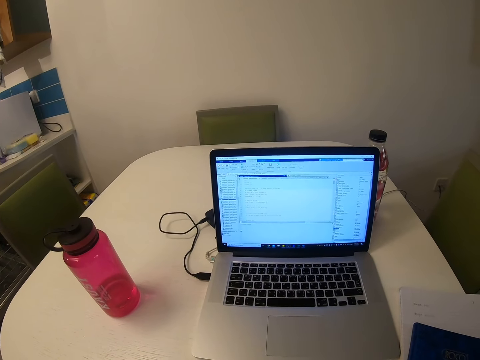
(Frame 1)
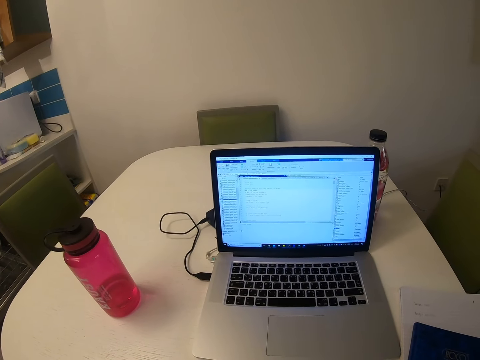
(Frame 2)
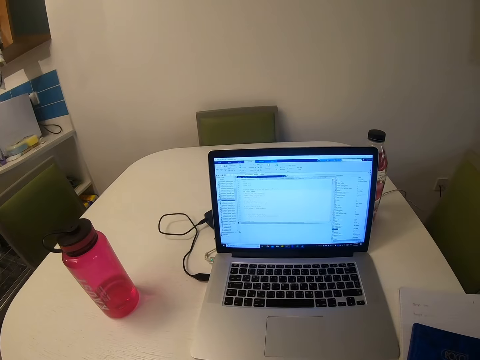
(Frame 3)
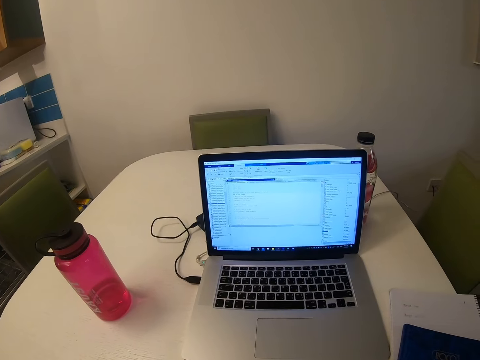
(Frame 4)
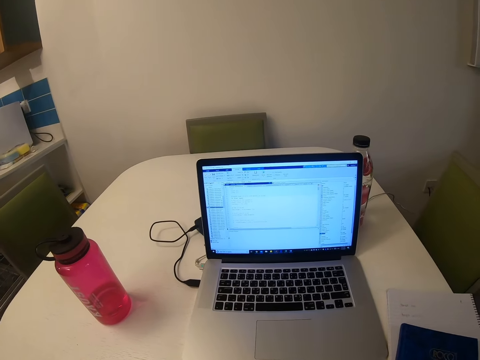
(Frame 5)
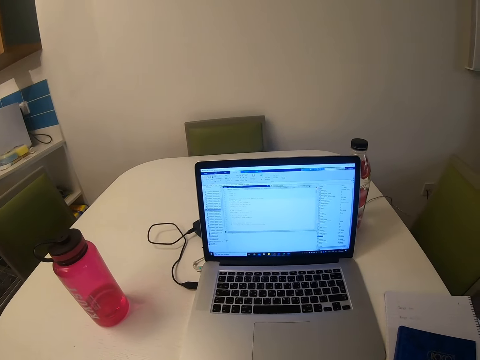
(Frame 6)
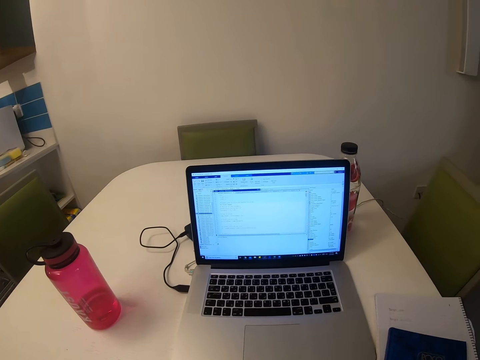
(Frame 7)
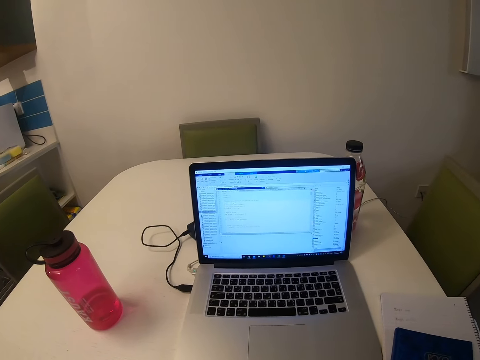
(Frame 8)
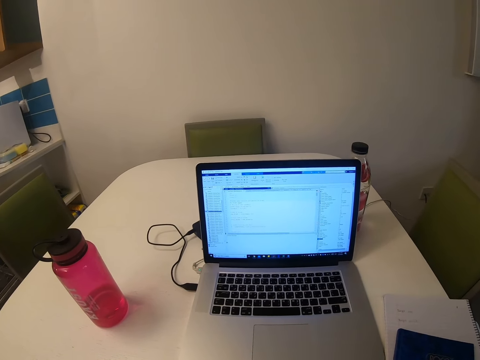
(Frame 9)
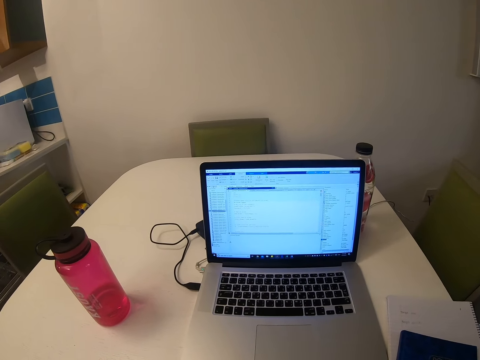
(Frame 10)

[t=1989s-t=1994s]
The camera wearer looks at the laptop.

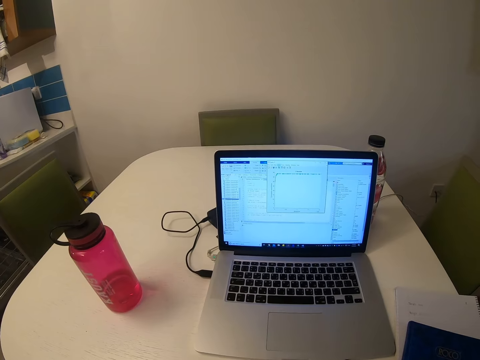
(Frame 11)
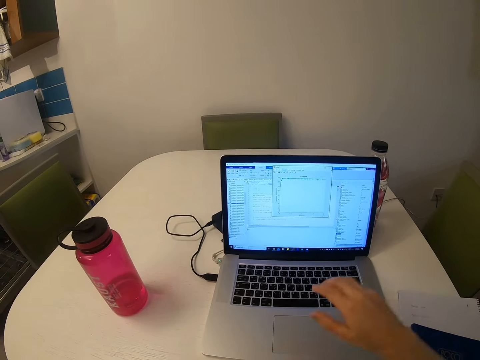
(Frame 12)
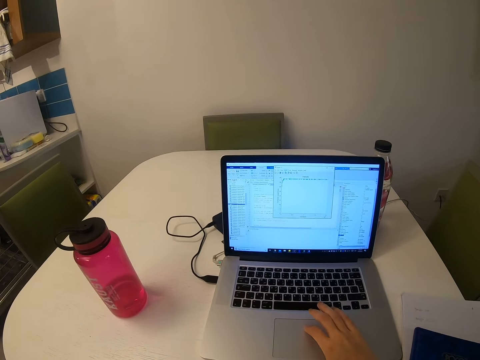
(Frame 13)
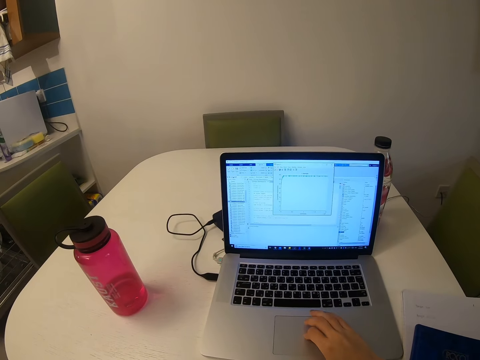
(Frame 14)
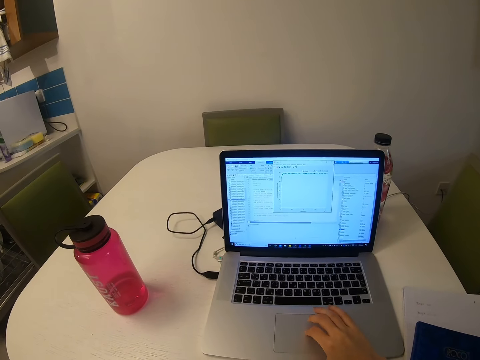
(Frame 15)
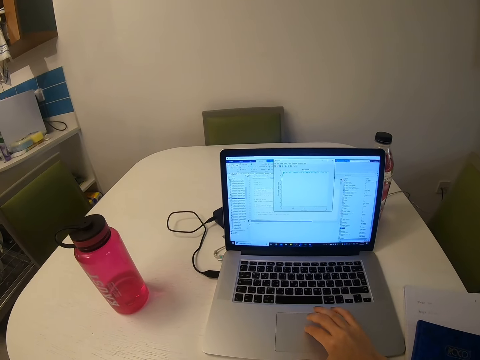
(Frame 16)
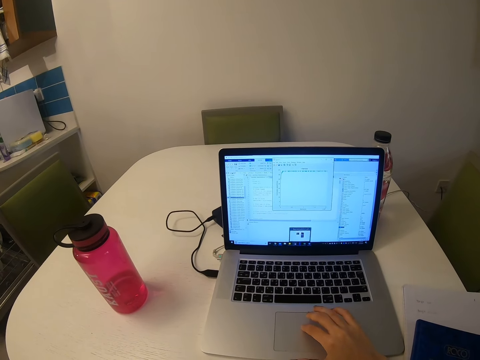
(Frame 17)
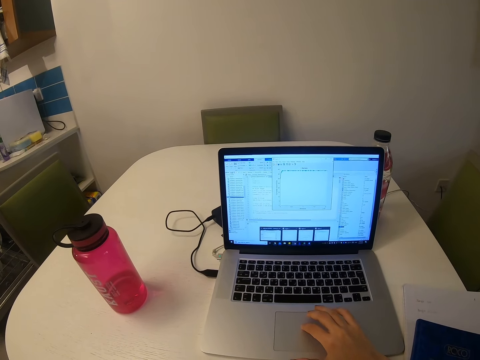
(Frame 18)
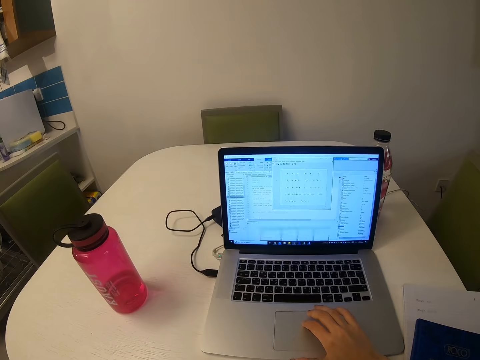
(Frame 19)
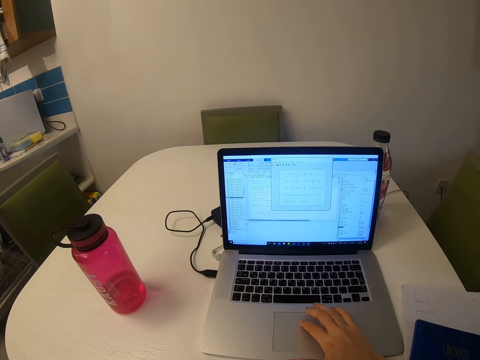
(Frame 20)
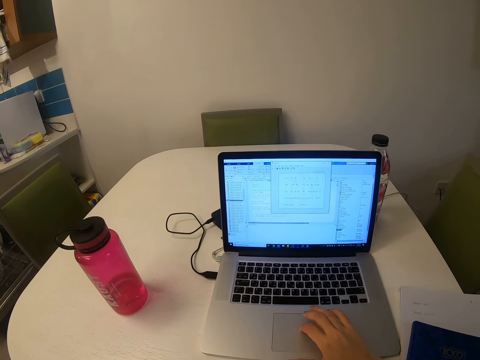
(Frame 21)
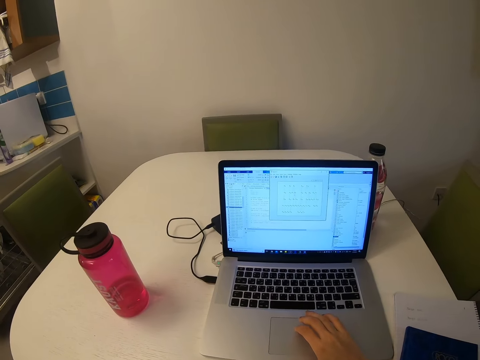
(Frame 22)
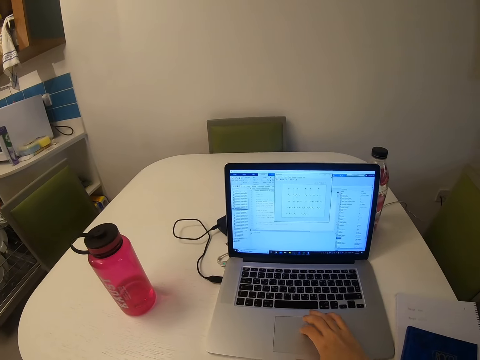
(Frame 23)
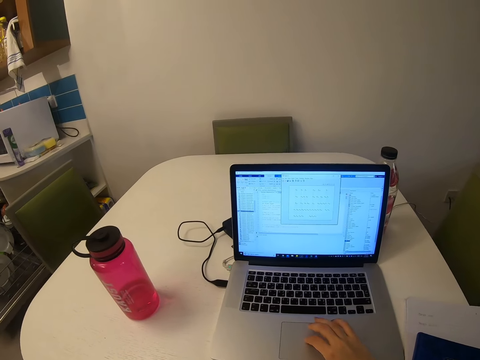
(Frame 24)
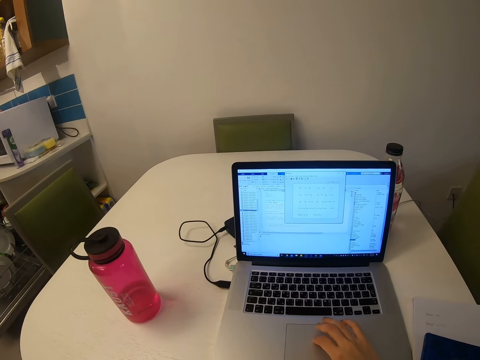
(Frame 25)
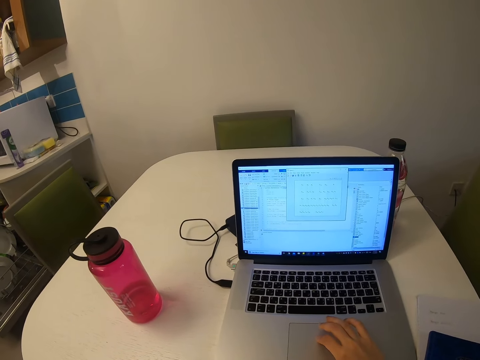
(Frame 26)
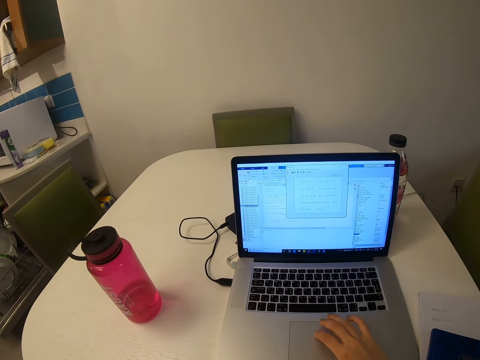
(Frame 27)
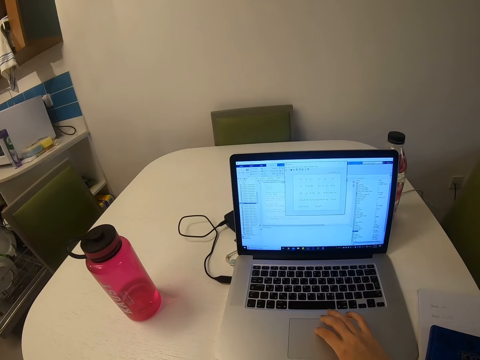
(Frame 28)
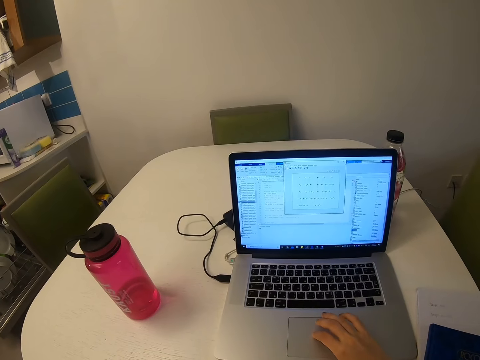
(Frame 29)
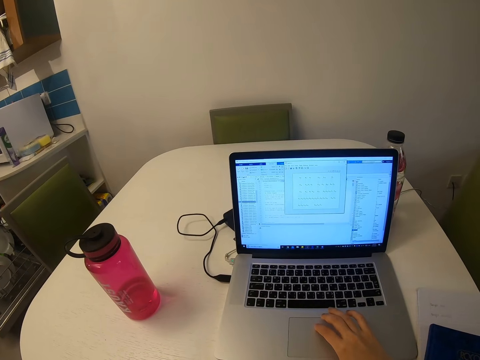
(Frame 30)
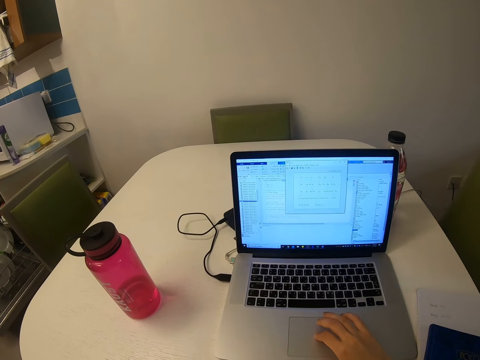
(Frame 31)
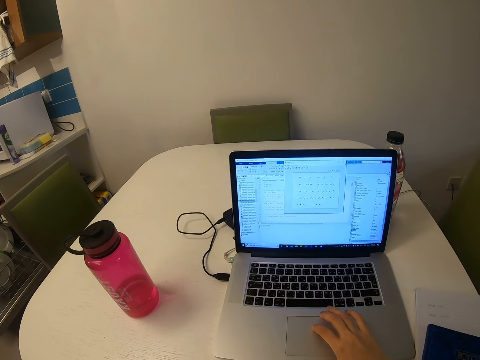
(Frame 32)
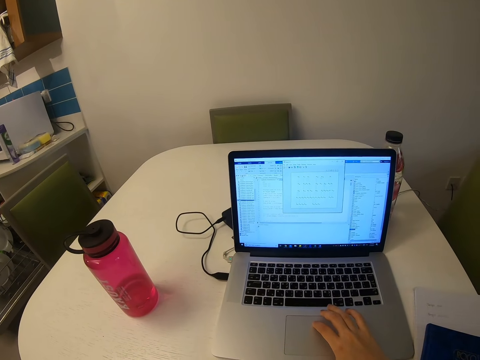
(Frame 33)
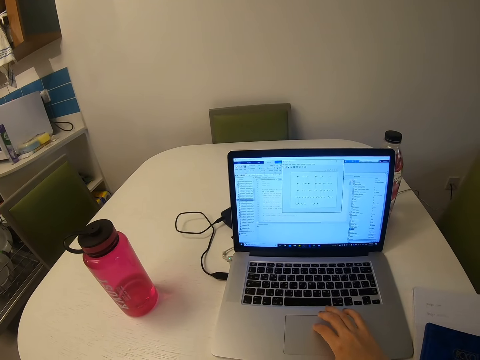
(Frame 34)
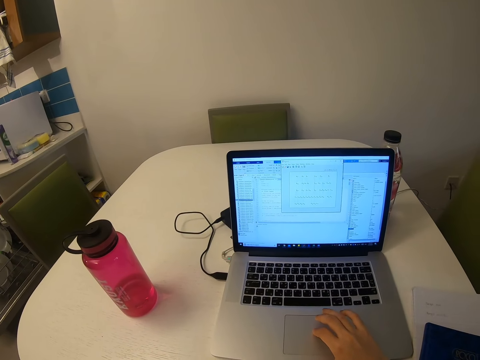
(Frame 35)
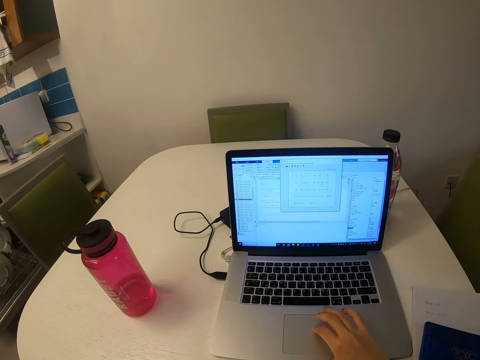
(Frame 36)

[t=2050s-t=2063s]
The camera wearer touches the touchpad. They scroll through the mouse pad. They operate the laptop.

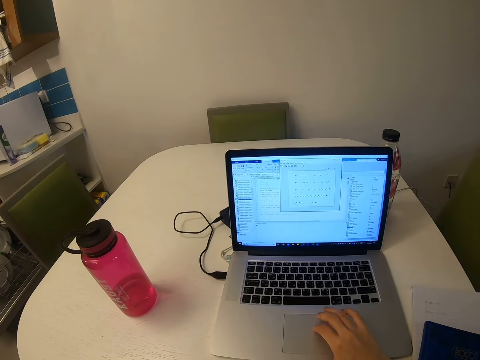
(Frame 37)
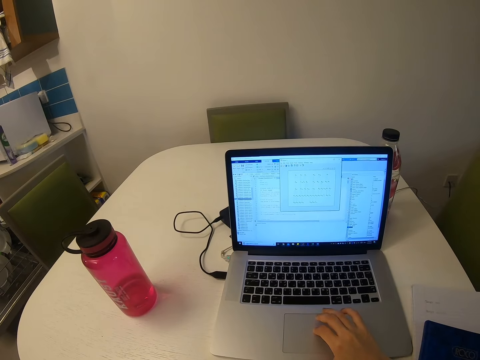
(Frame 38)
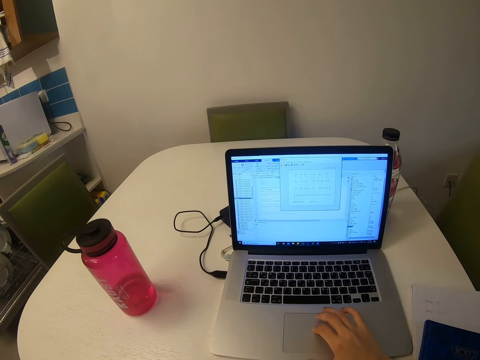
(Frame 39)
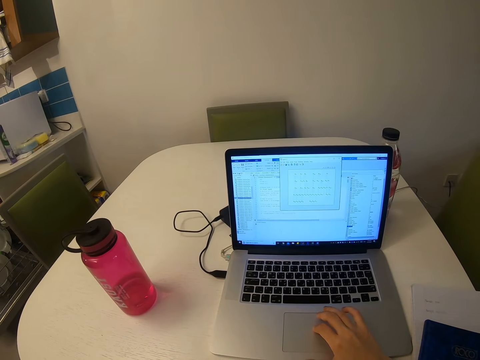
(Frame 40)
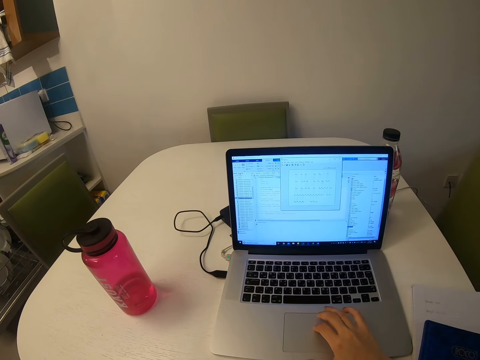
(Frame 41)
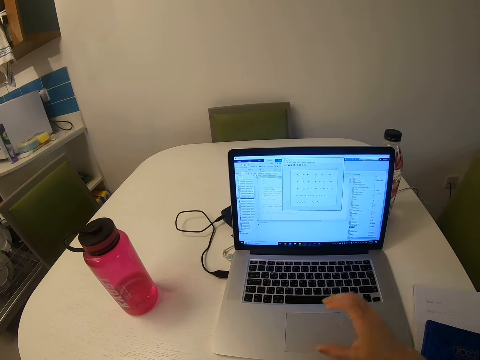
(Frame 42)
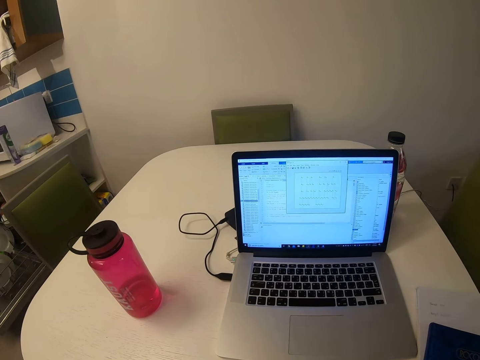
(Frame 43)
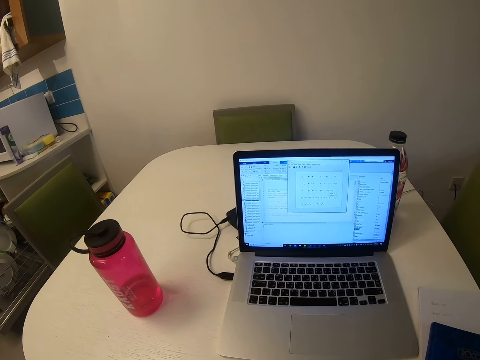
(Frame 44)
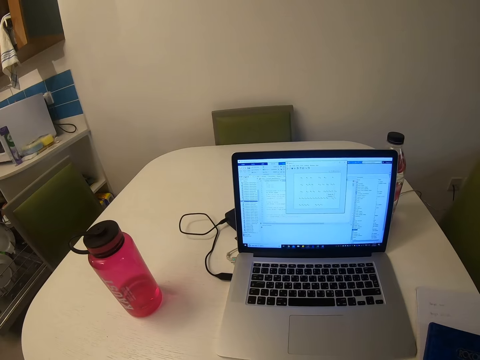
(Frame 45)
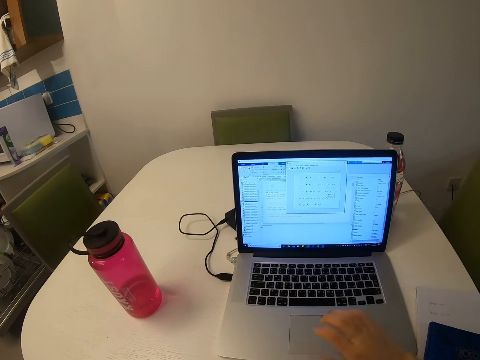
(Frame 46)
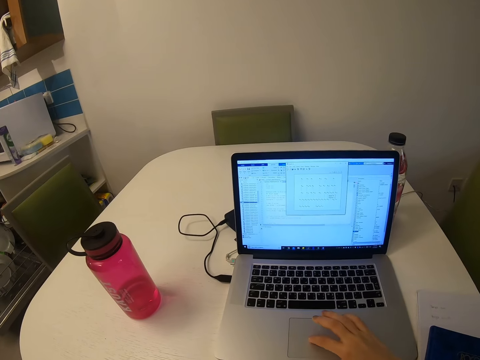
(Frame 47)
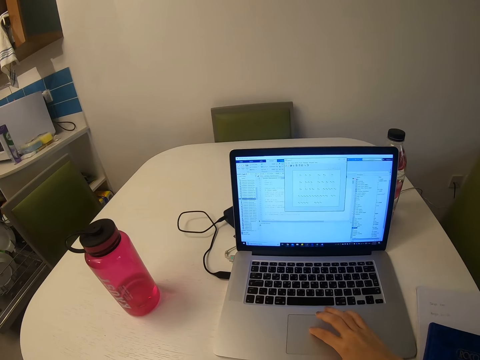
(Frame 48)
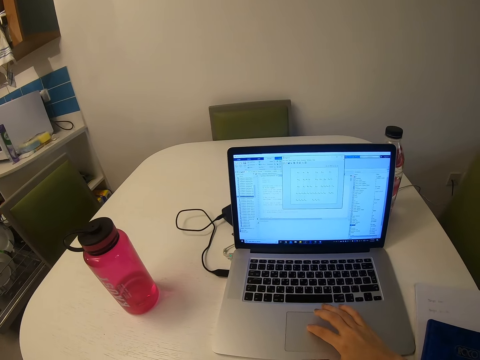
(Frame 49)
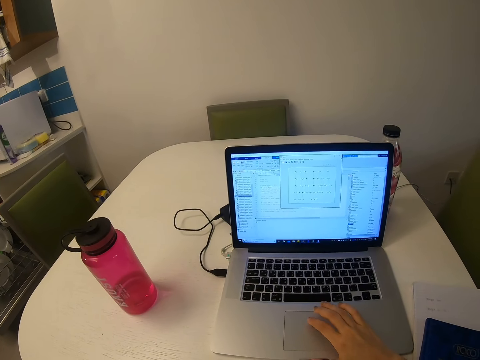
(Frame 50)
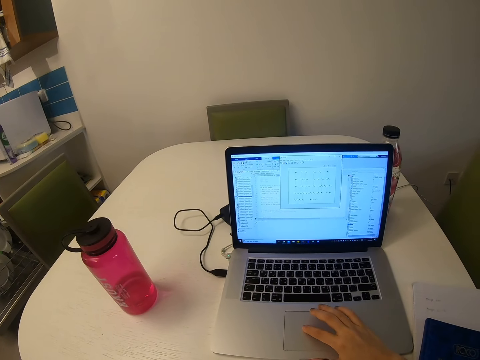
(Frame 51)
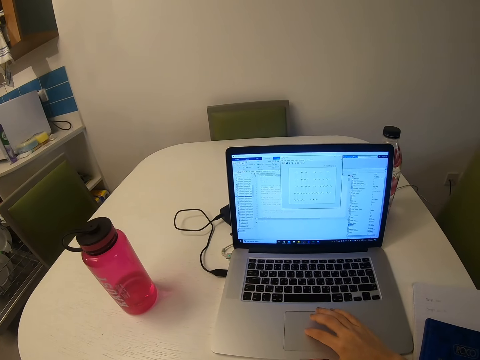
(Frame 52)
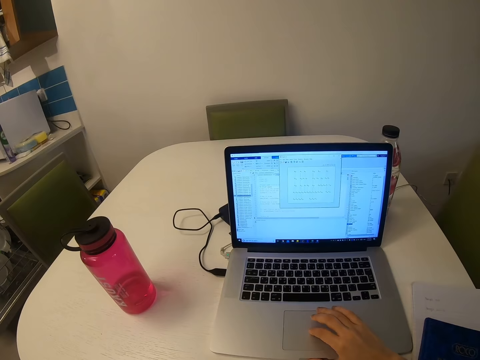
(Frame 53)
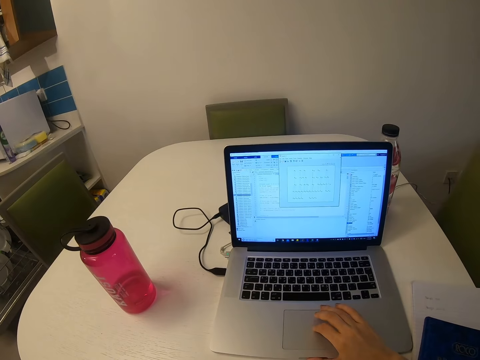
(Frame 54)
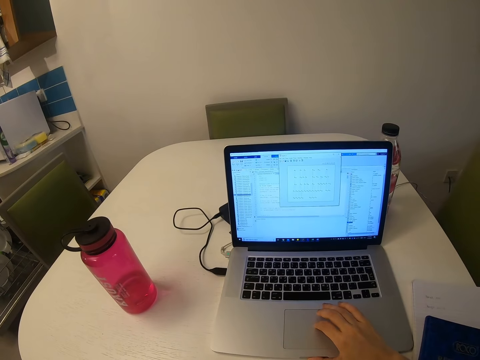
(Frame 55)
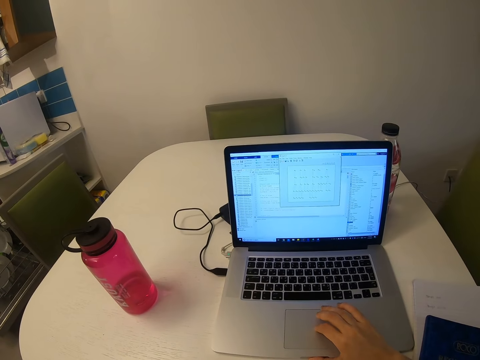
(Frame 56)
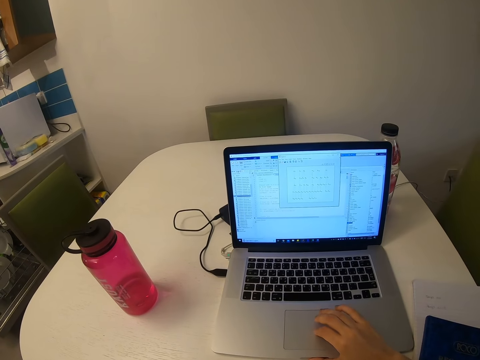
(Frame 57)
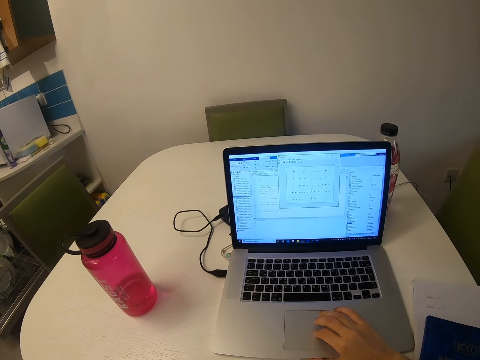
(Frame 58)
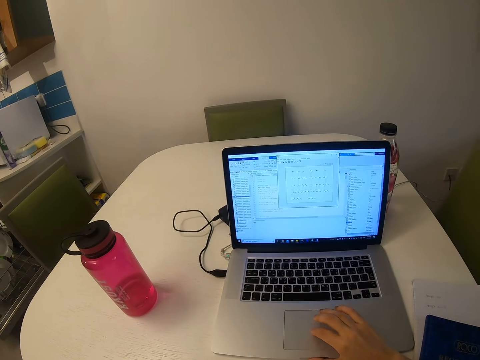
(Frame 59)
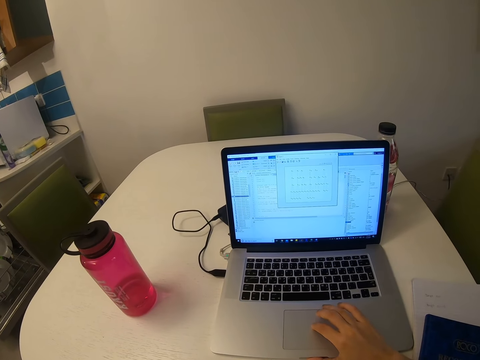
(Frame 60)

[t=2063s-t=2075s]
The camera wearer raises a hand. They look at the laptop, operate the laptop and scroll through the mouse pad.
